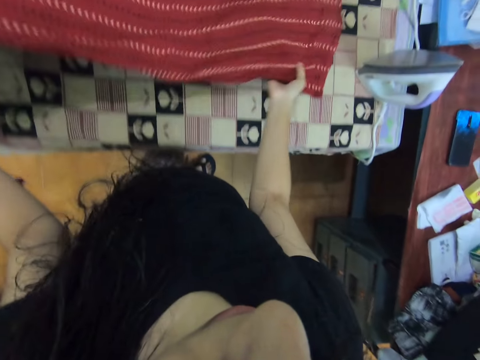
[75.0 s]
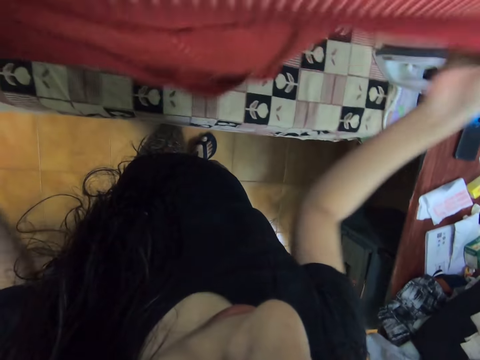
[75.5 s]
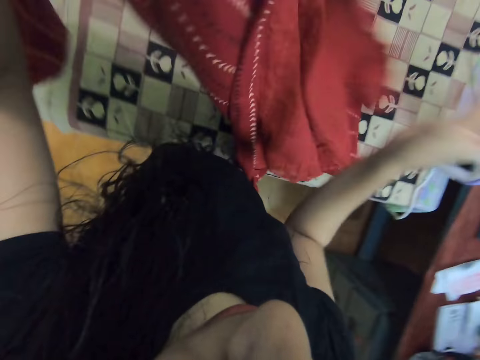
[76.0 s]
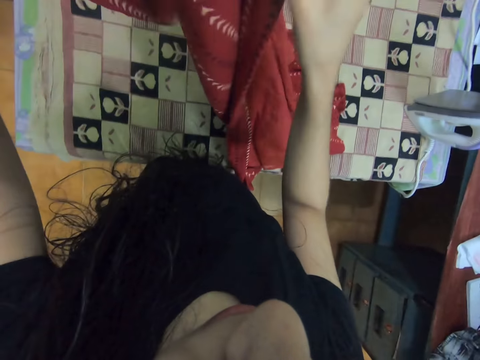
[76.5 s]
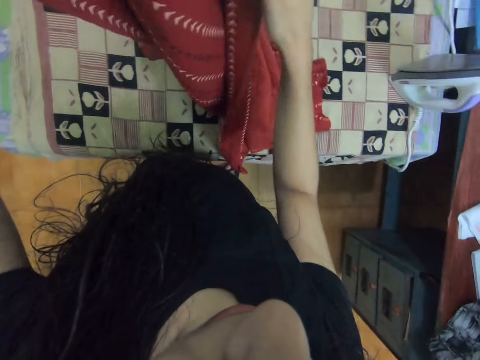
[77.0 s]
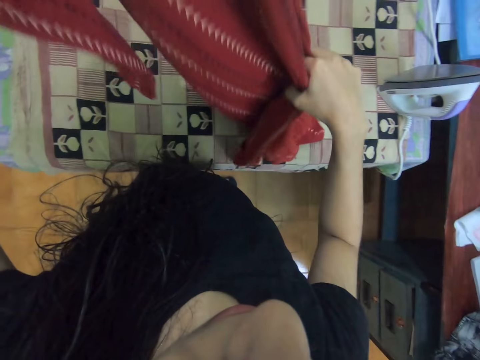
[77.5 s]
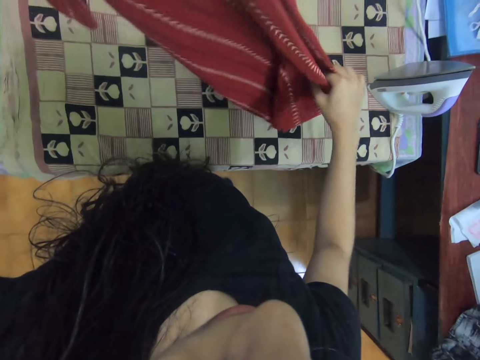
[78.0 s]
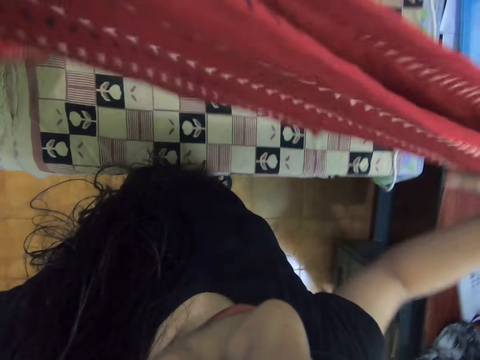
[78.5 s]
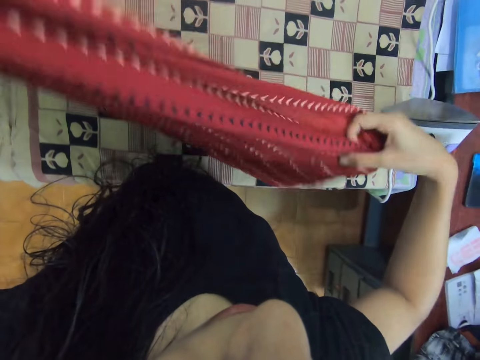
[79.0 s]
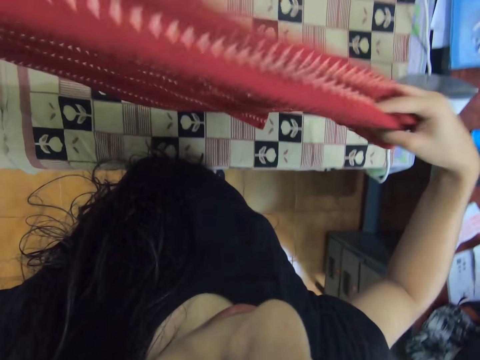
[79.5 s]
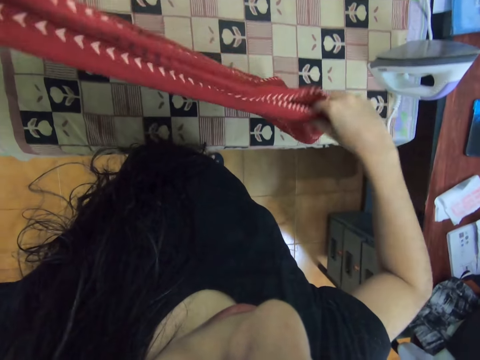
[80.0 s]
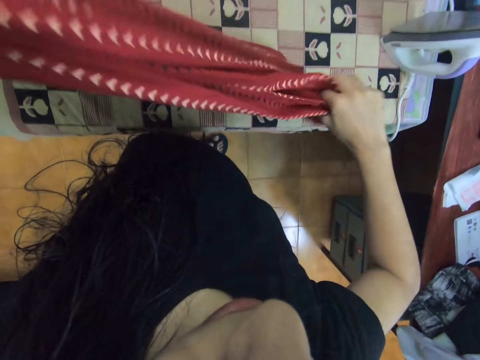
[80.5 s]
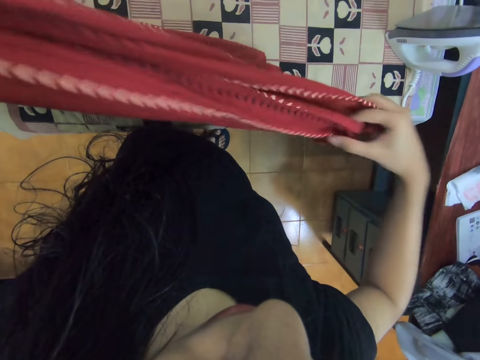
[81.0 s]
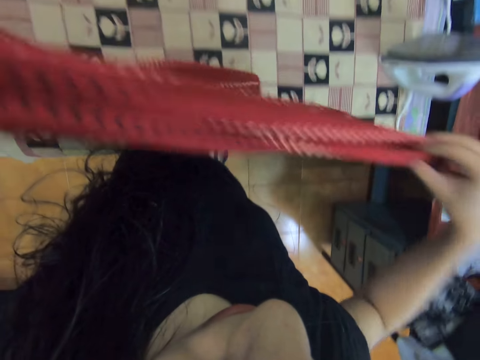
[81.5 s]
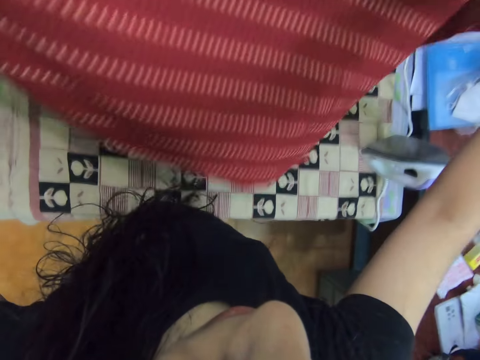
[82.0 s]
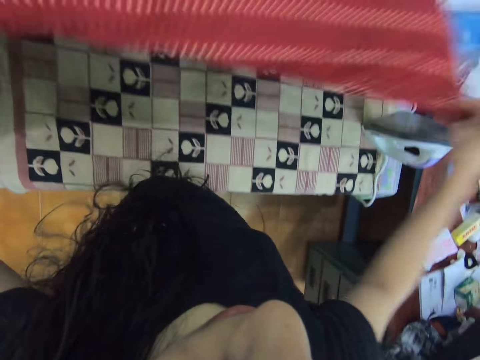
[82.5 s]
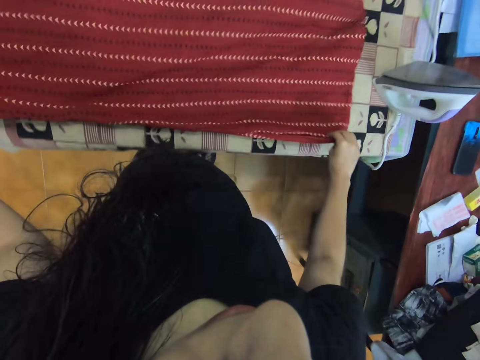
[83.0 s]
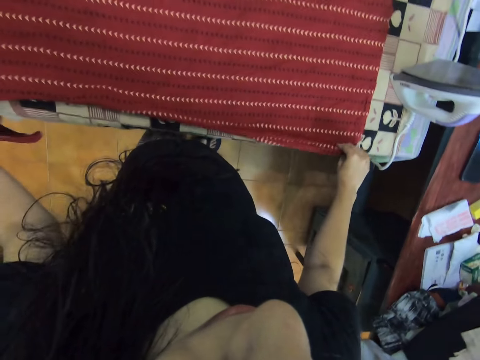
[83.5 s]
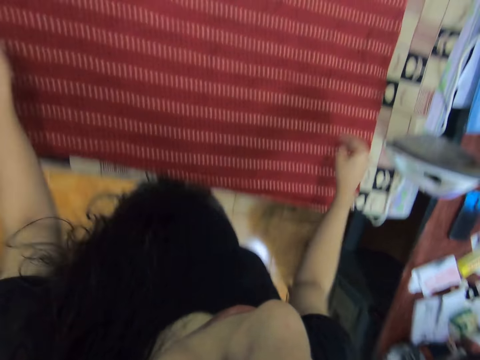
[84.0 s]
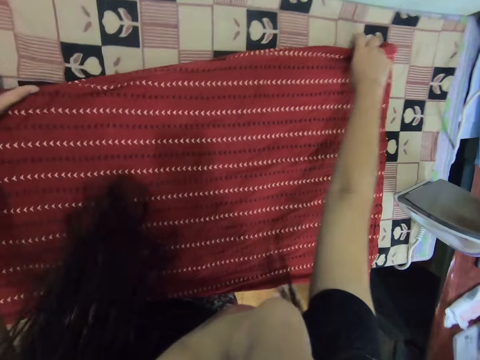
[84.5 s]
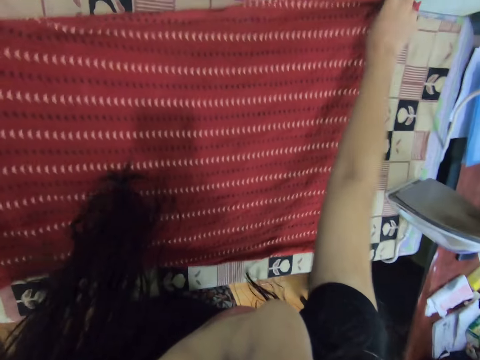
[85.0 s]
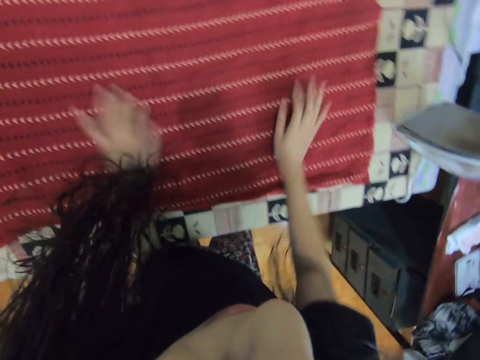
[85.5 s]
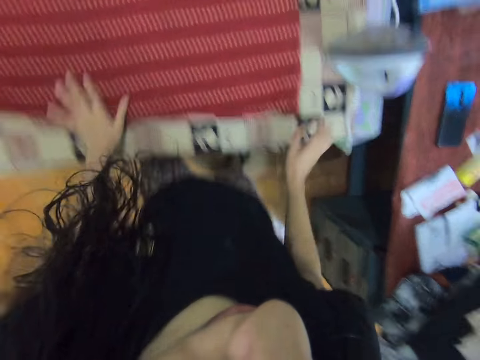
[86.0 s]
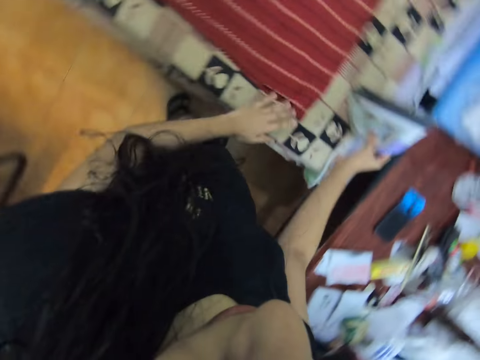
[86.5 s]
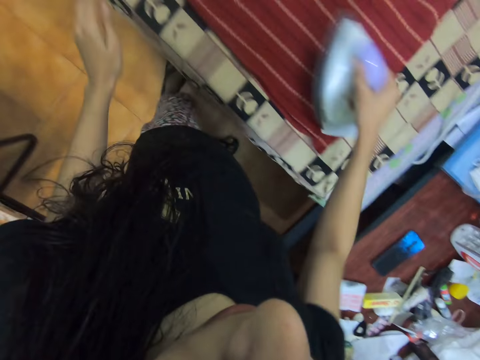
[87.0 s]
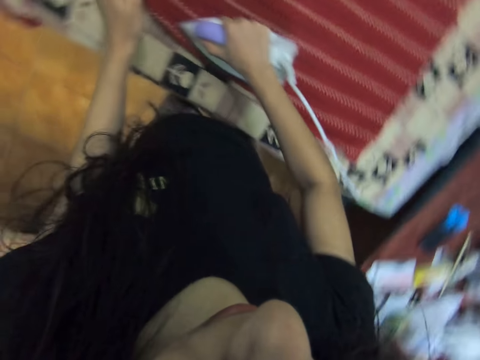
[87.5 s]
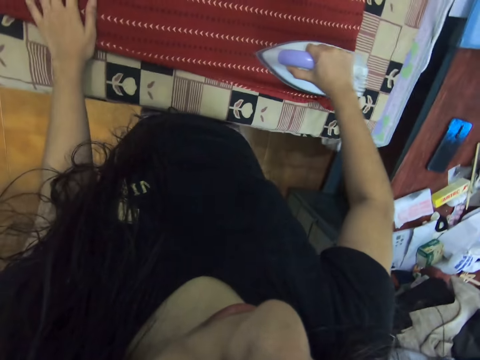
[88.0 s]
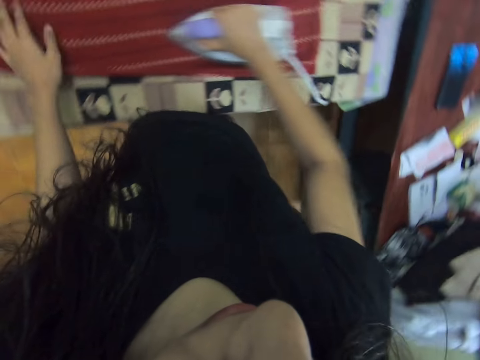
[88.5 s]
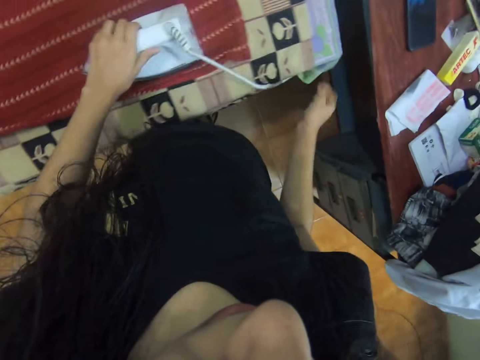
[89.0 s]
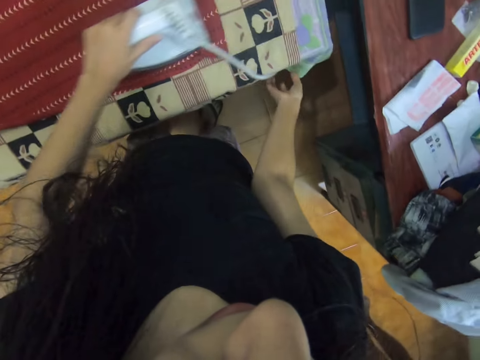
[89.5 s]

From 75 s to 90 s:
The camera wearer stretches a dress or shirt. They hold the shirt up and put the shirt on the ironing board. They adjust the shirt. They pick up the iron box and iron the shirt.

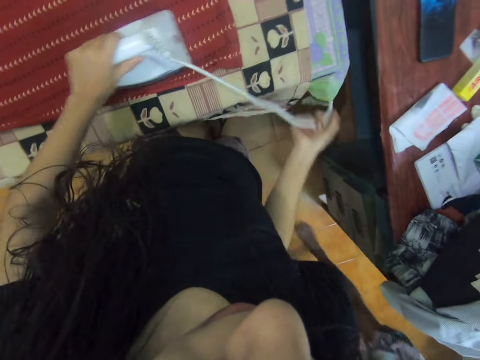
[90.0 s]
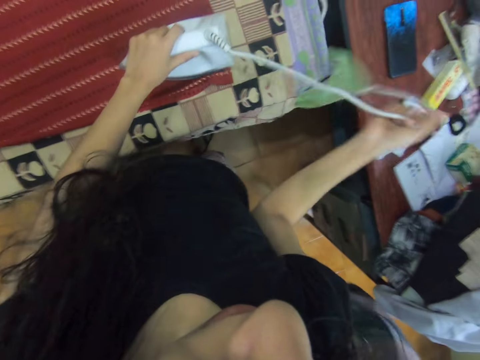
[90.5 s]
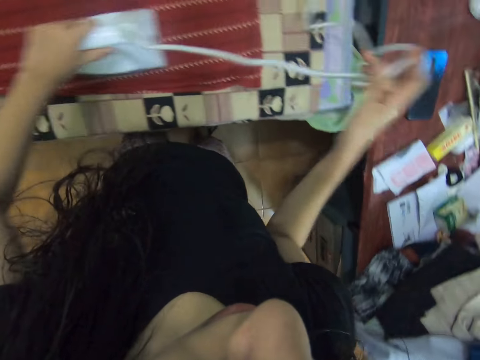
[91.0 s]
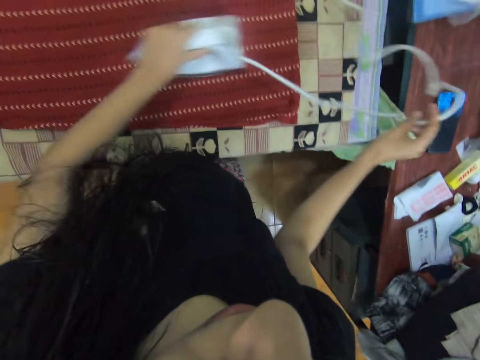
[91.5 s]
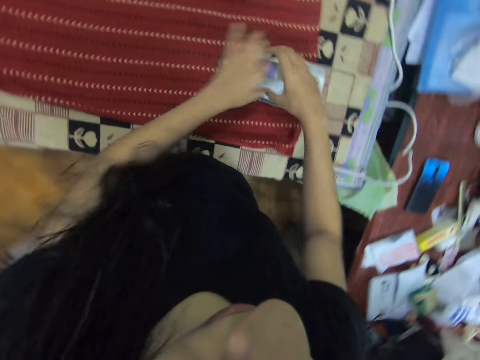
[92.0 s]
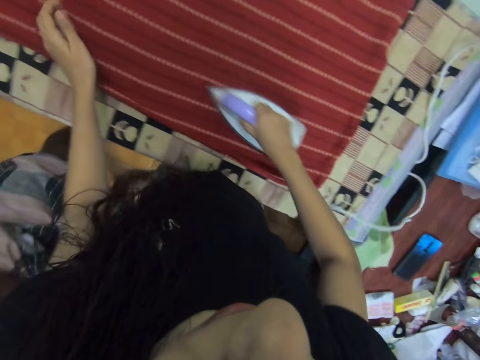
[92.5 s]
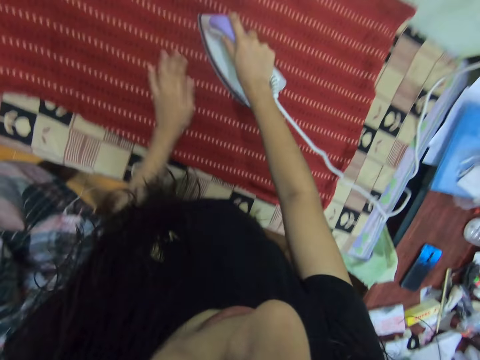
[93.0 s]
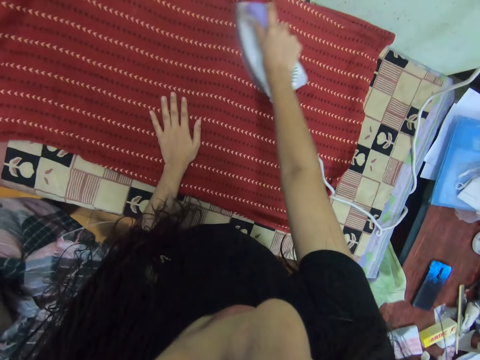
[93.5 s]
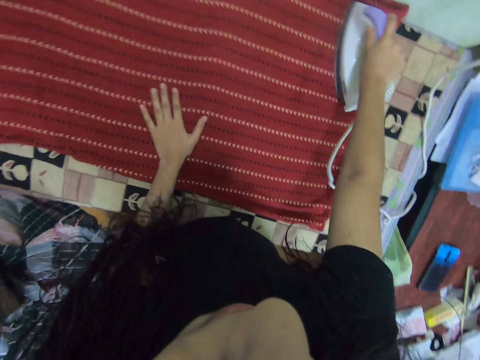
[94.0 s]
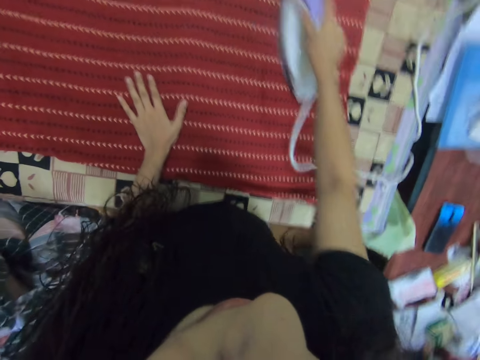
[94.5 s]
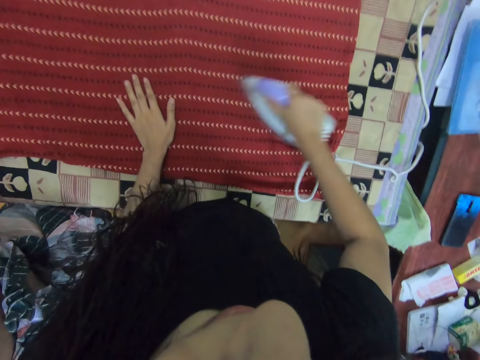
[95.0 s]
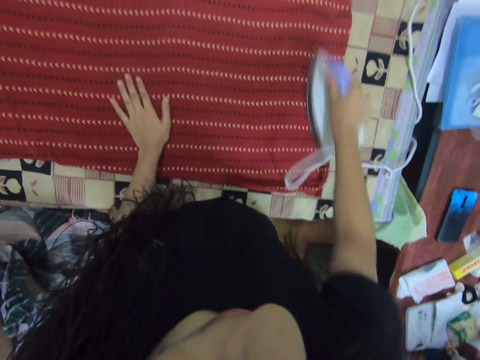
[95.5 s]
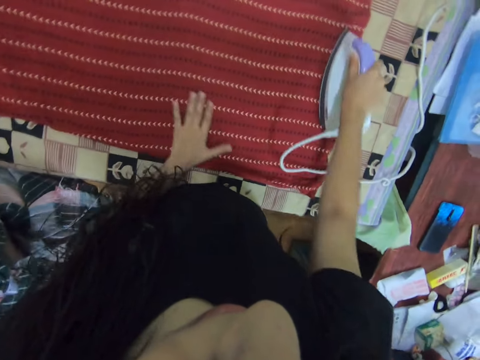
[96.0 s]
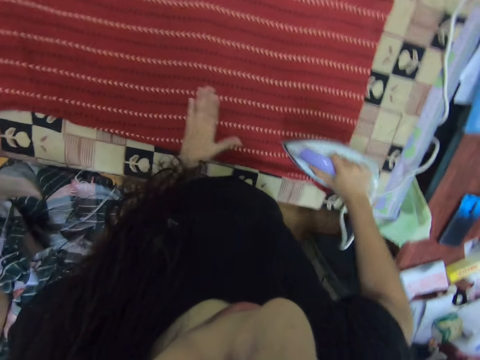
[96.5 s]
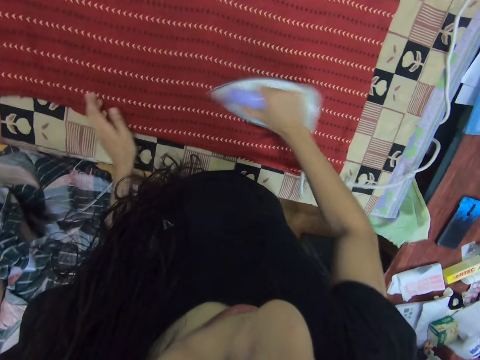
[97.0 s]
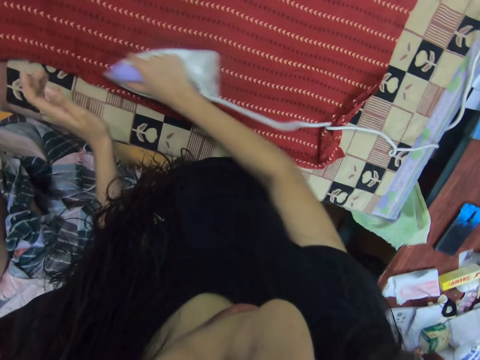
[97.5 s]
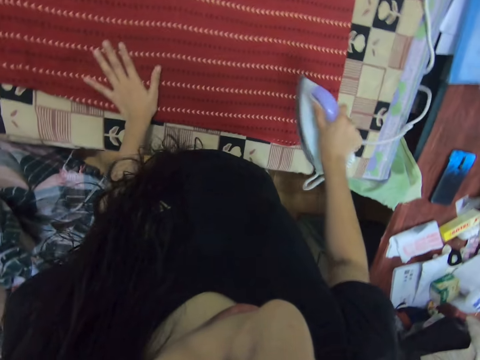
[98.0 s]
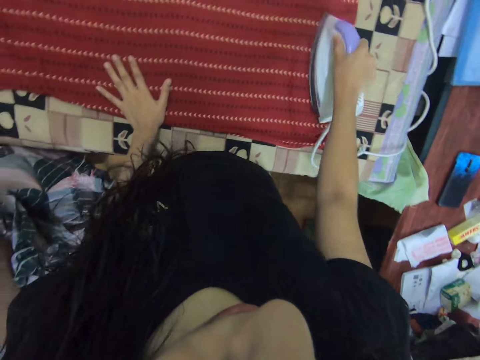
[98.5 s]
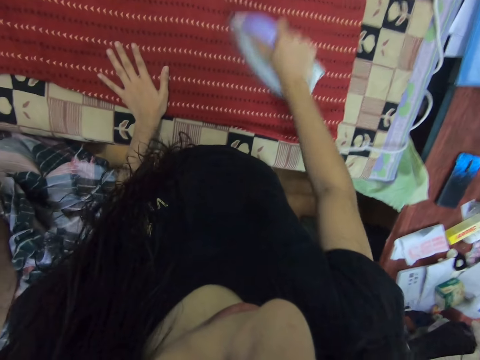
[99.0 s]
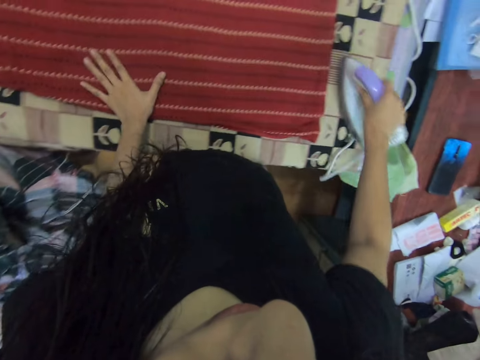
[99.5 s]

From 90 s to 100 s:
The camera wearer pulls the cable. He untangles a wire. He irons the shirt. He holds an iron box with his right hand.

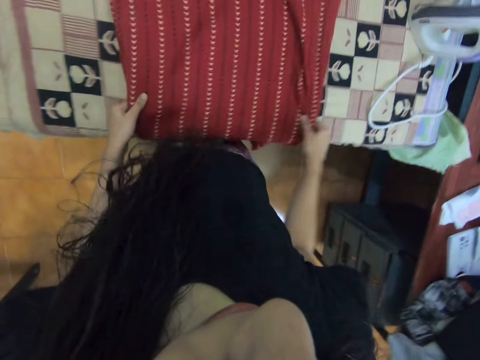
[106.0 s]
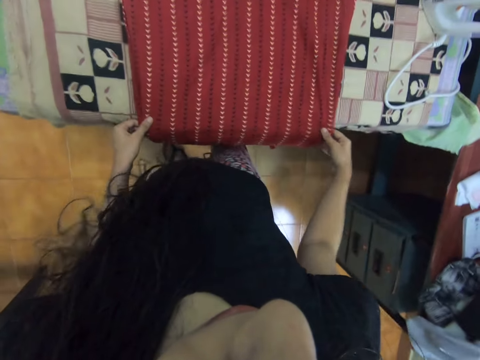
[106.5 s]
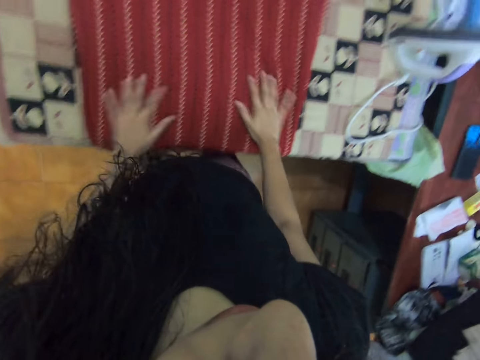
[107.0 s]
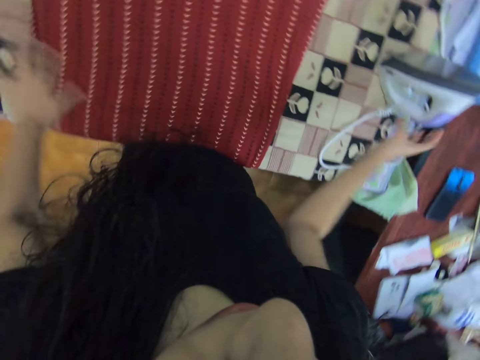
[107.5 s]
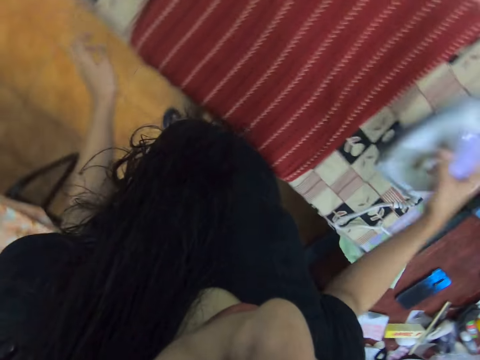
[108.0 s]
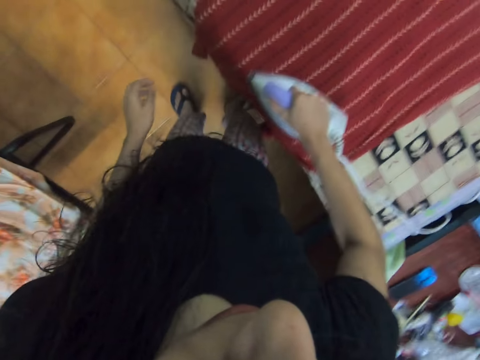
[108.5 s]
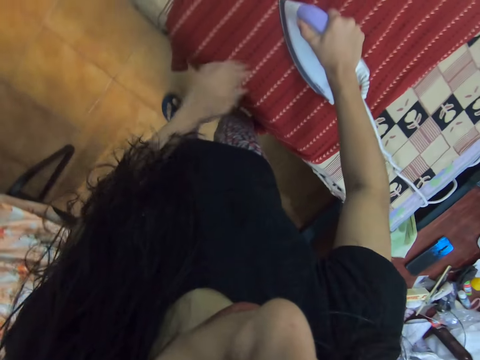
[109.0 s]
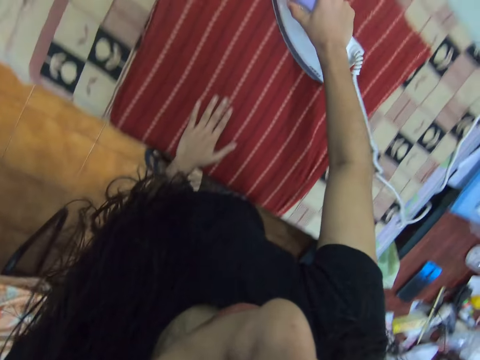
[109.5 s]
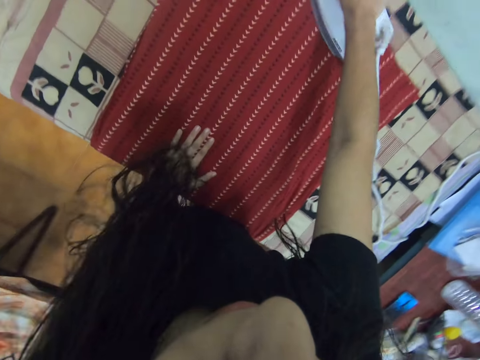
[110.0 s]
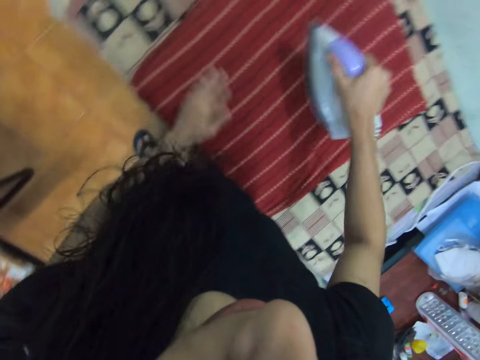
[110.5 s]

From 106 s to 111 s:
The camera wearer straightens a dress or shirt. They pick up an iron box. They iron the dress.
